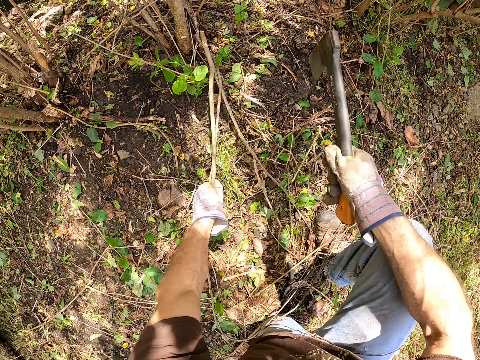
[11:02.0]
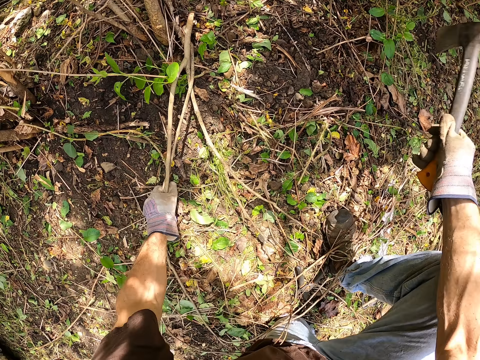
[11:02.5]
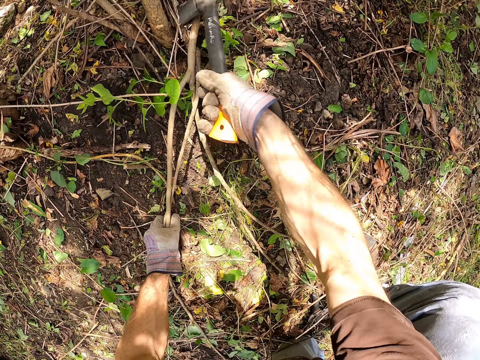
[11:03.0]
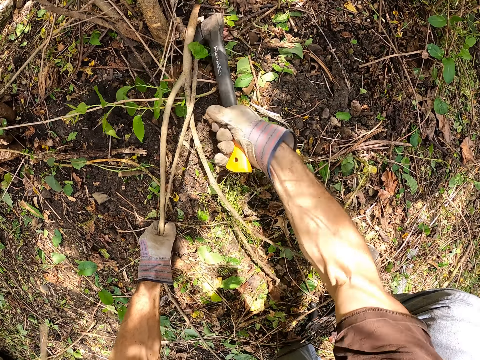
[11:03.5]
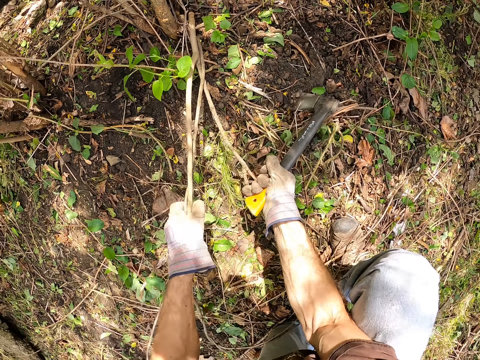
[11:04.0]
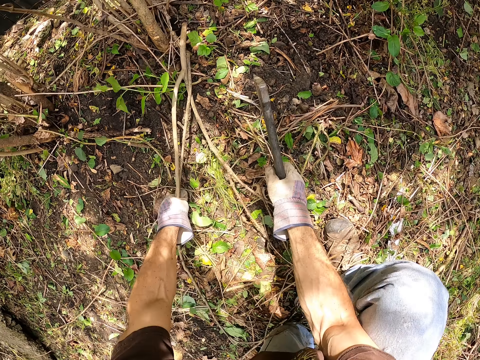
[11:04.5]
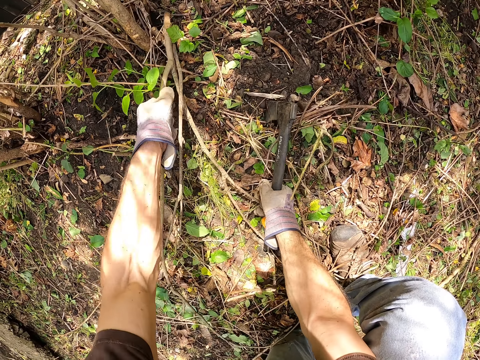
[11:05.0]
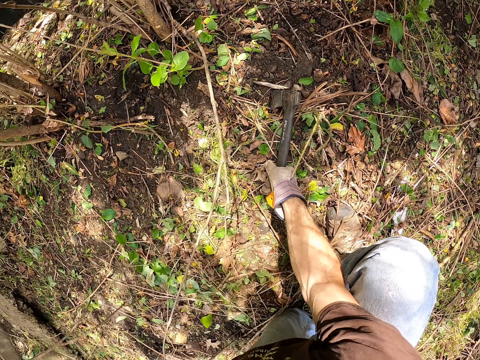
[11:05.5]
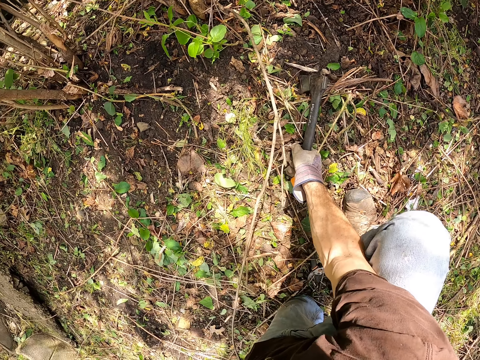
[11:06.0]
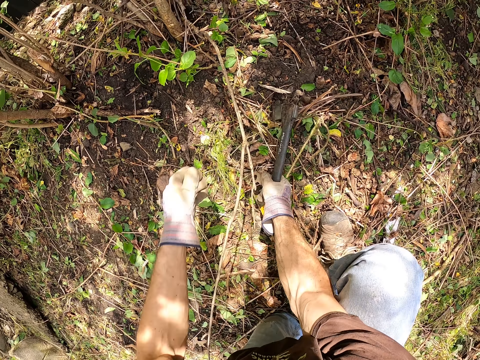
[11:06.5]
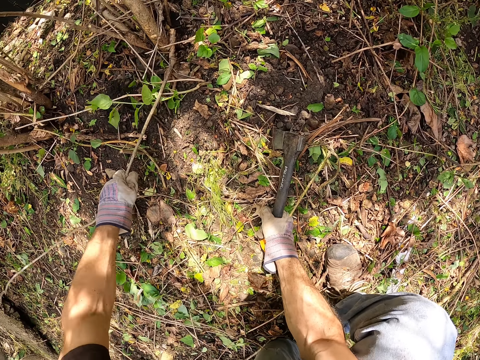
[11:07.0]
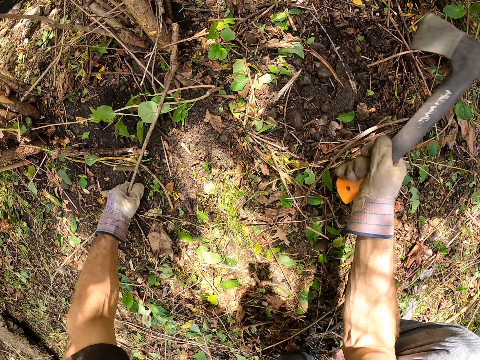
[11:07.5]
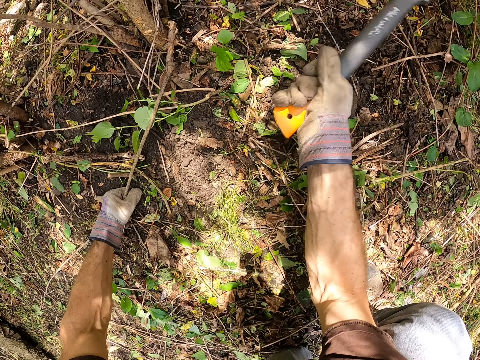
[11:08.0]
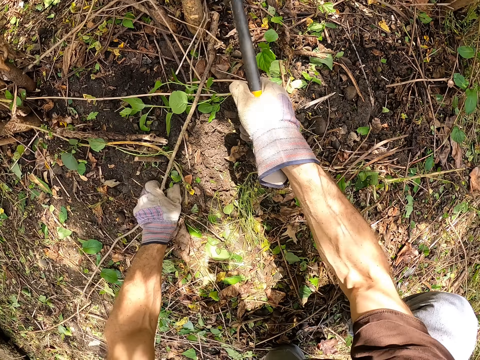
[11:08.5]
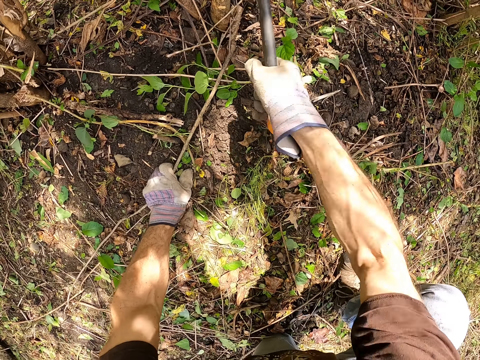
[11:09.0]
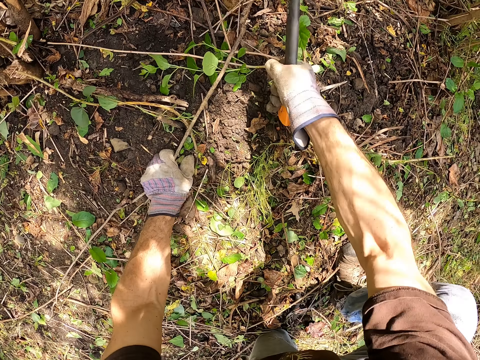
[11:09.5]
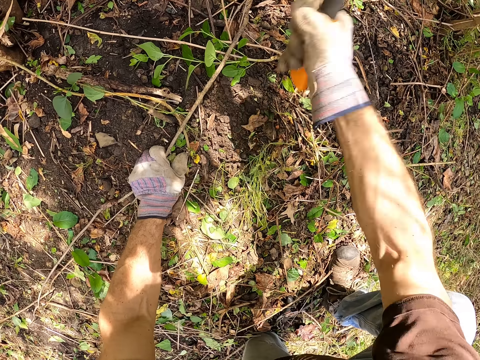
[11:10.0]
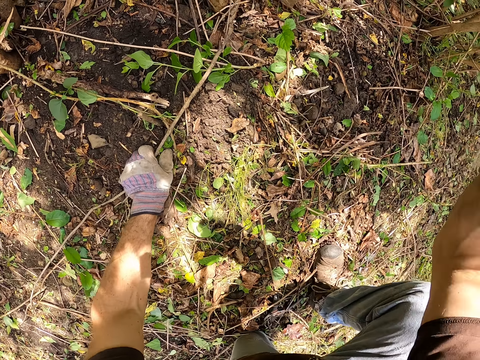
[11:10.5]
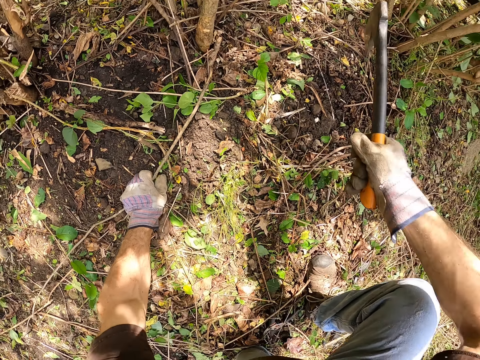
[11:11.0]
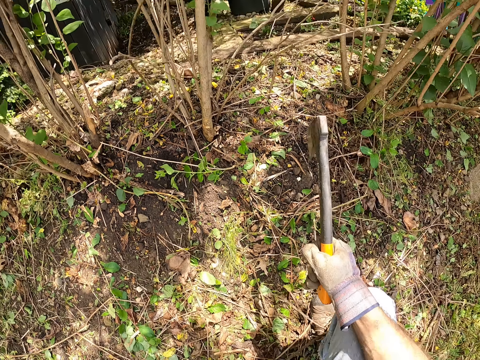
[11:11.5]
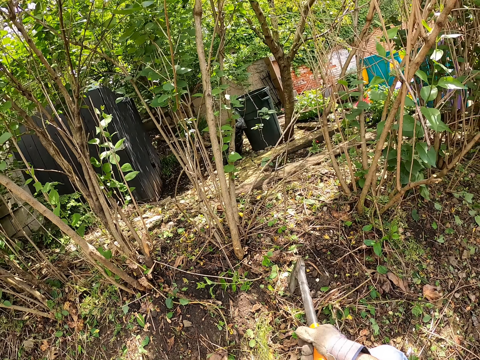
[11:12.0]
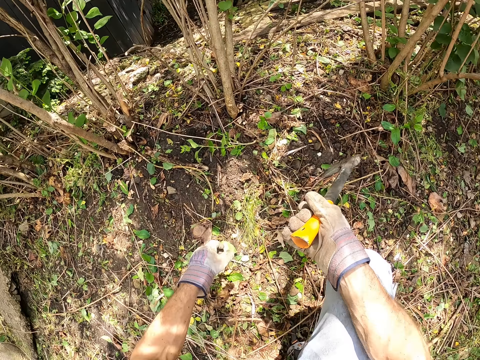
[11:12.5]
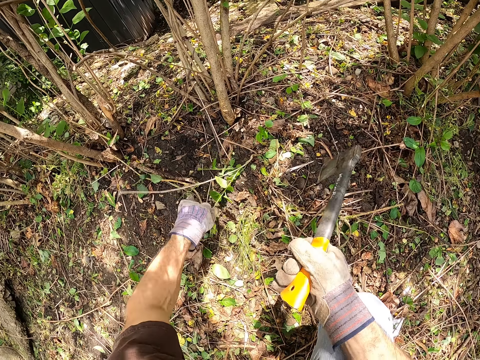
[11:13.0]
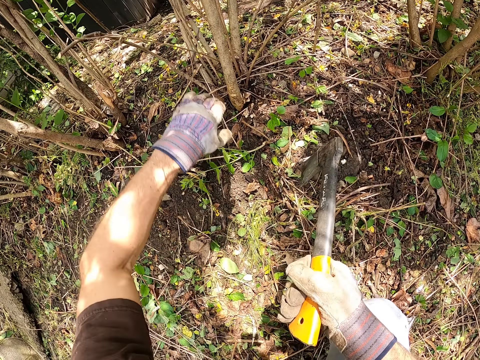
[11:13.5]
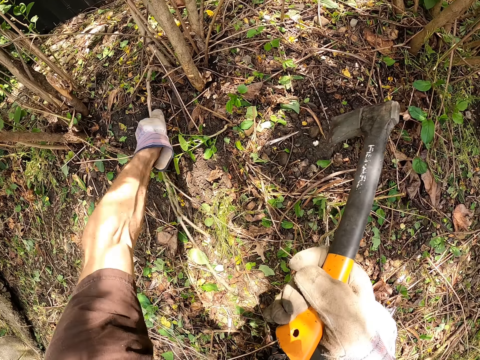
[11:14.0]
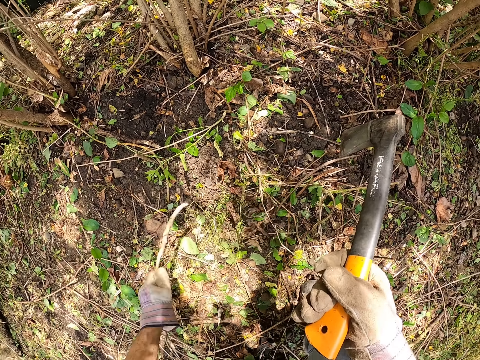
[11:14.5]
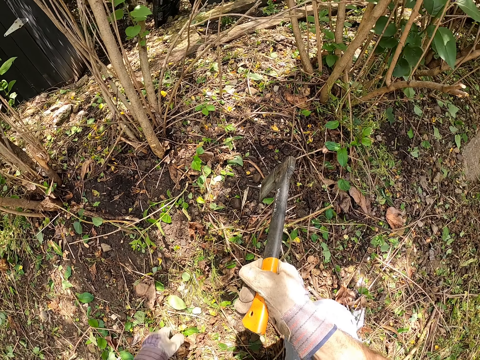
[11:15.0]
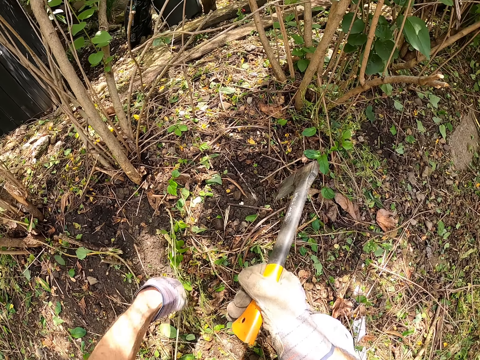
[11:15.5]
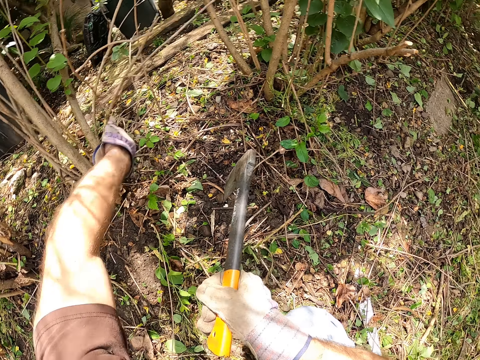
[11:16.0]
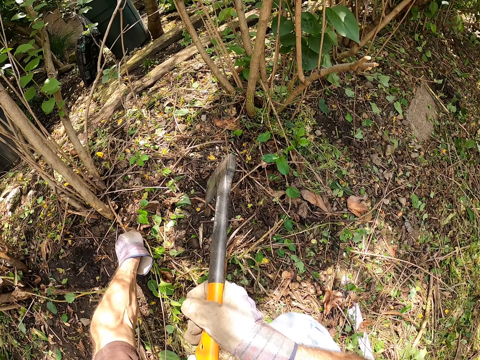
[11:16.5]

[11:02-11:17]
The camera wearer turns wood. He inspects the thin branch with his left hand. He cuts the thin branch with the axe in his right hand. He pulls the thin branch with his left hand. He throws the wood. He holds another wood. He cuts the thin branch with the axe in his right hand. He pulls wood. He throws the wood. He holds other wood branches. He pulls off a dried thin branch with his left hand. He breaks the branch. He throws the branch. He holds other wood branches.

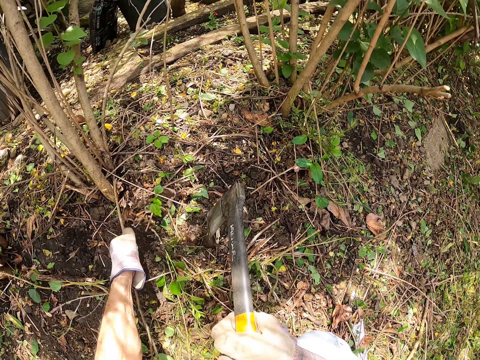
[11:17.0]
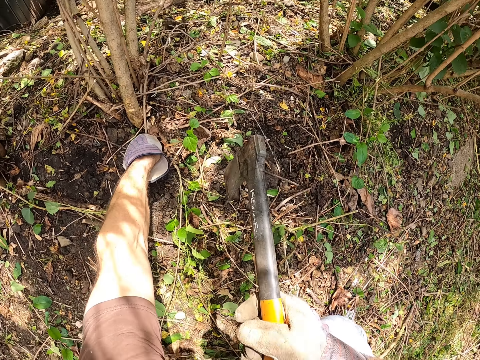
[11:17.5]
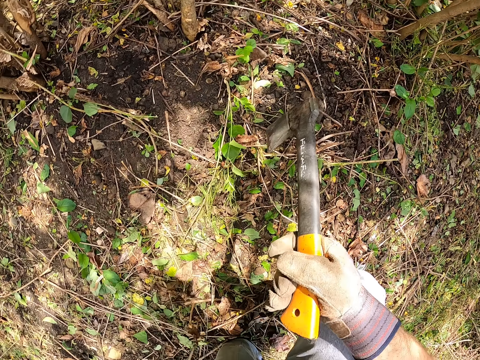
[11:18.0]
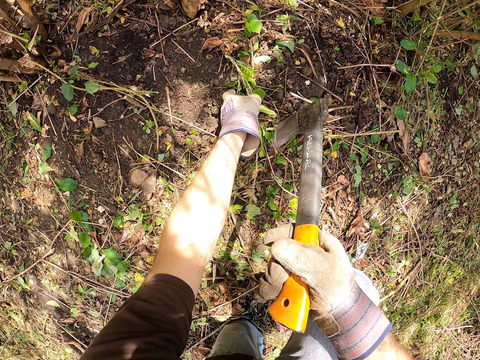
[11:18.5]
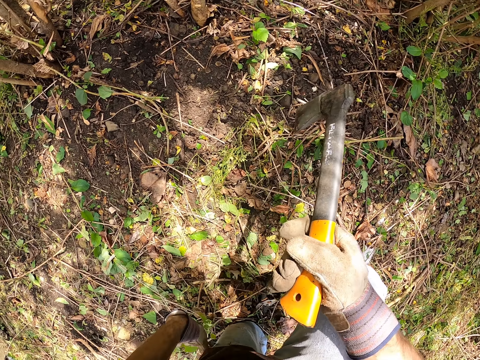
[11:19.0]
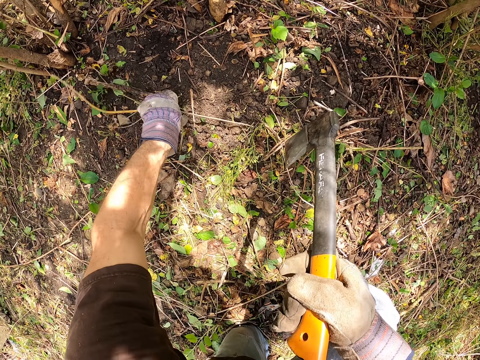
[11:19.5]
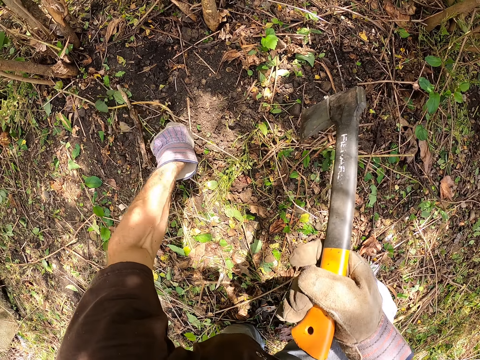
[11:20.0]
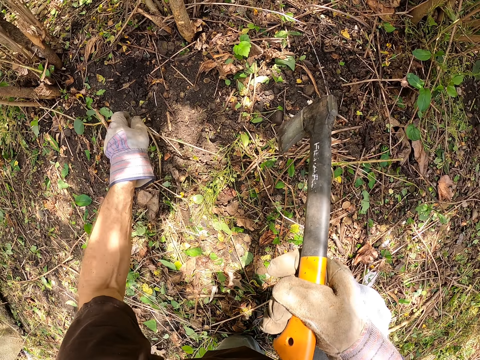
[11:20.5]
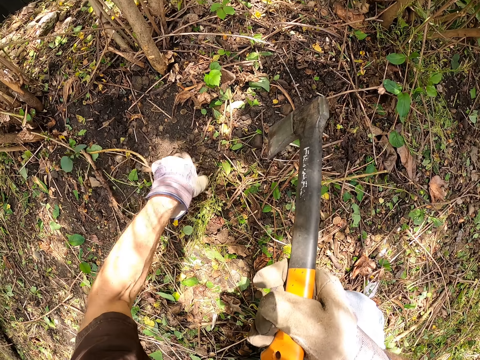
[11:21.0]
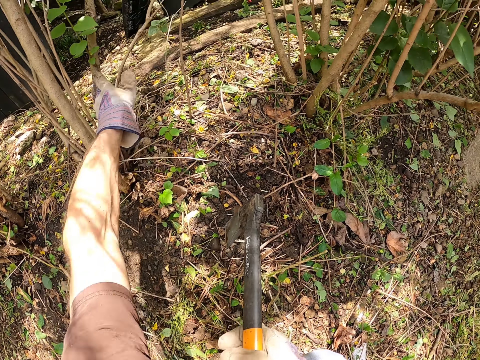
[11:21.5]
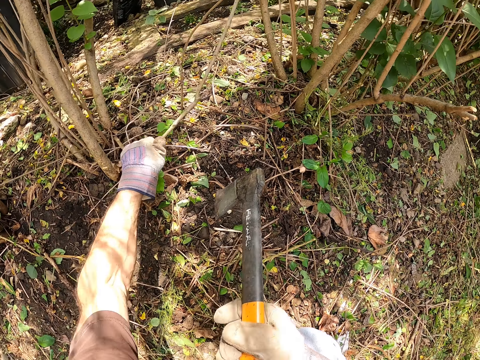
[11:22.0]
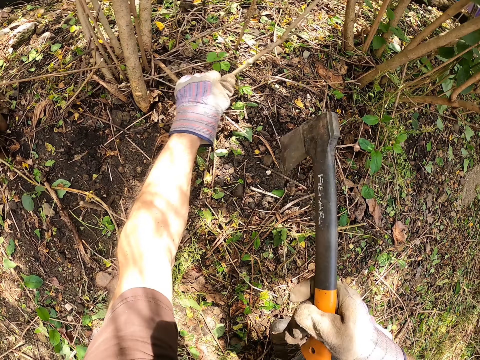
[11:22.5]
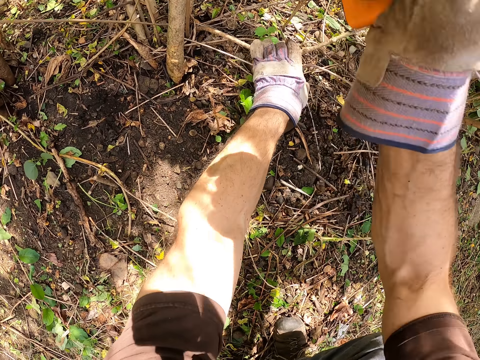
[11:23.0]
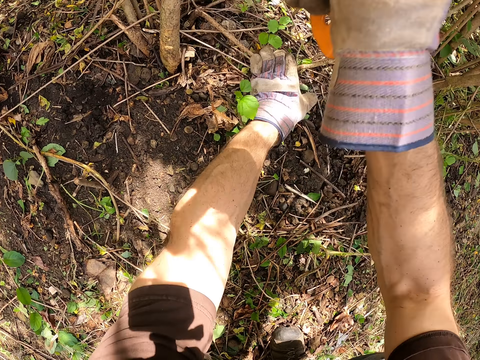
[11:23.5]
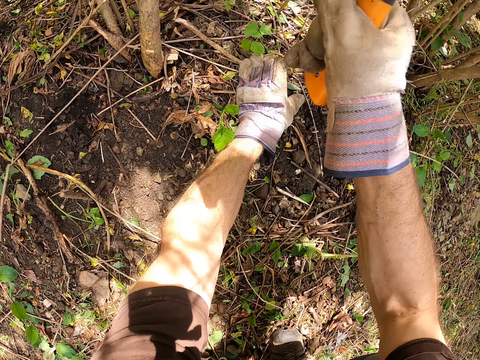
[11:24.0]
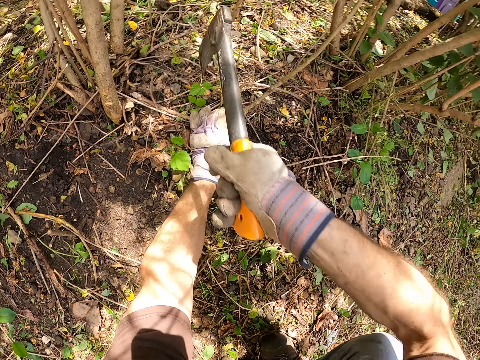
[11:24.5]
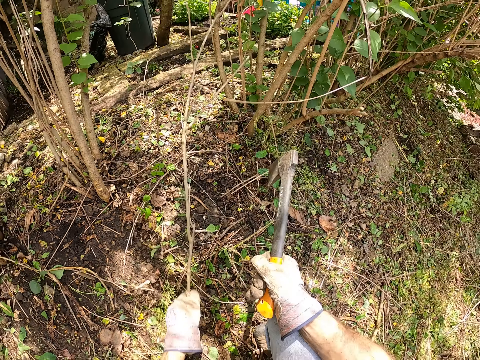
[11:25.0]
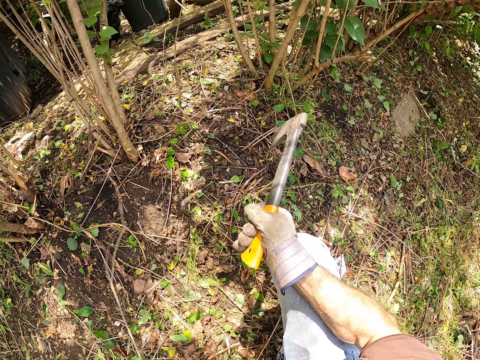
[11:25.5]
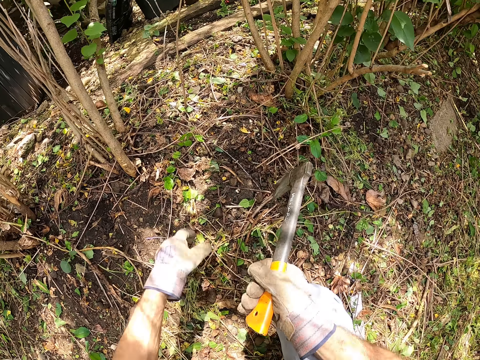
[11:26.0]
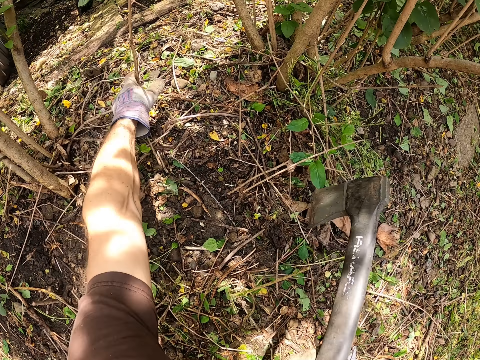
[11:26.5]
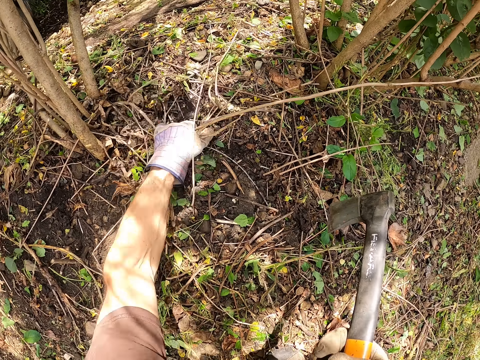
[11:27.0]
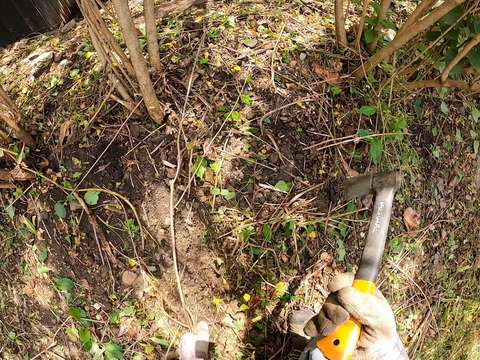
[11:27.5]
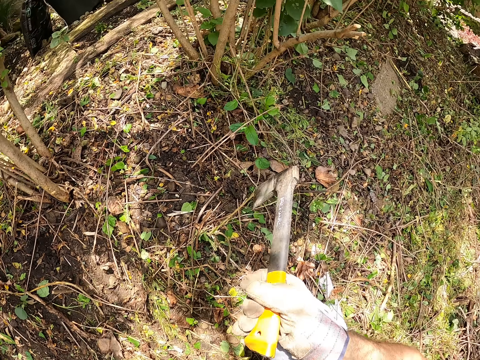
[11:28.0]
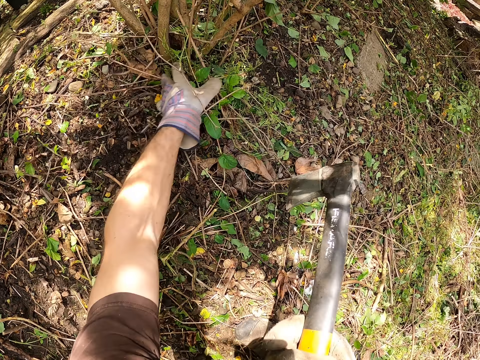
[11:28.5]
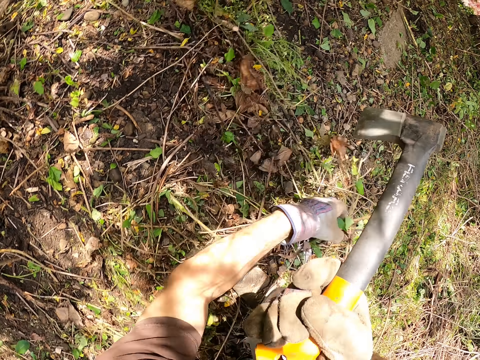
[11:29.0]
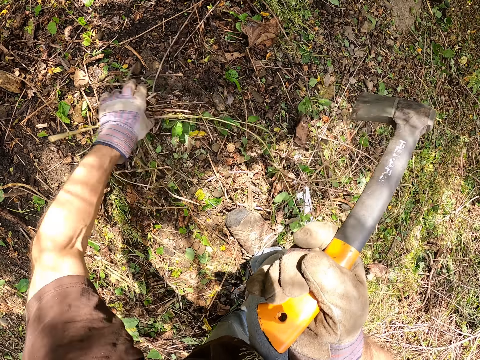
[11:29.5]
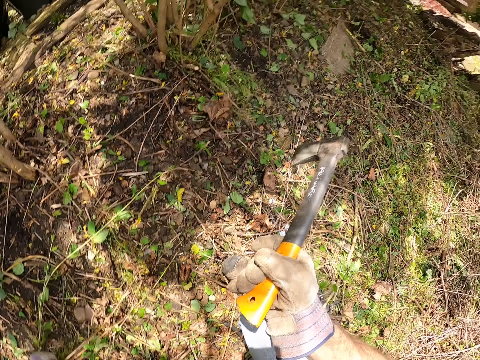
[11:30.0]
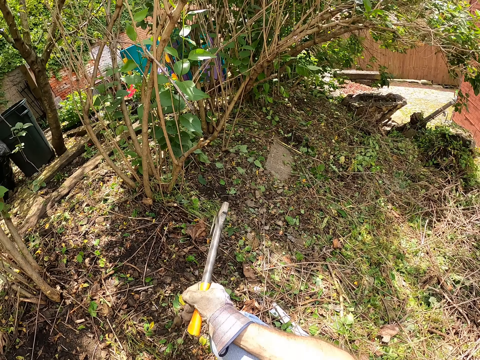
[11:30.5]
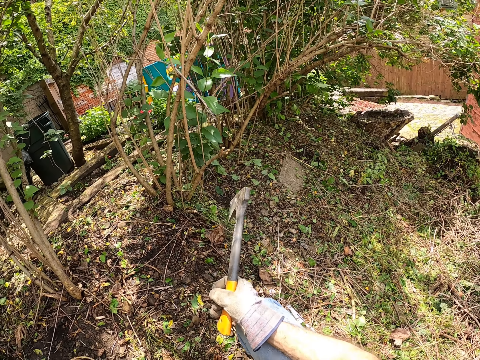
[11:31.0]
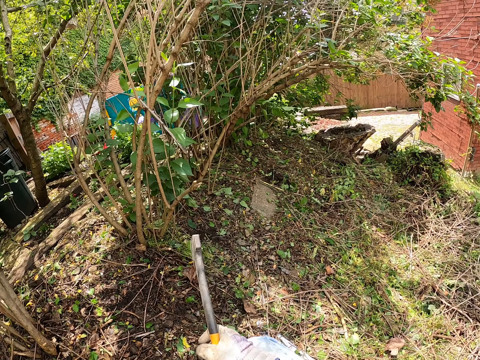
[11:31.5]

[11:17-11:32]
The camera wearer breaks a branch. He throws the branch. He picks branches on the ground and throws the branches. He holds the branches. He pulls a fourth dry branch with his left hand. He cuts the fourth branch with the axe in his right hand. He pulls the branch away. He collects other branches. He clears the thin sticks on the floor with his hands. He throws the branches. He collects the branches. He throws the branches.
